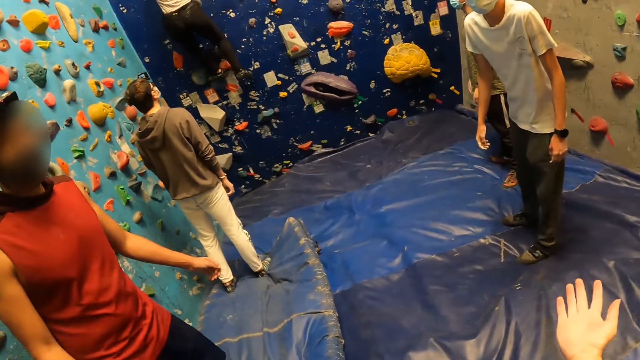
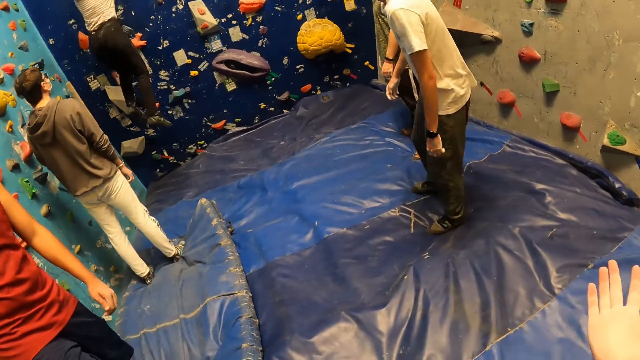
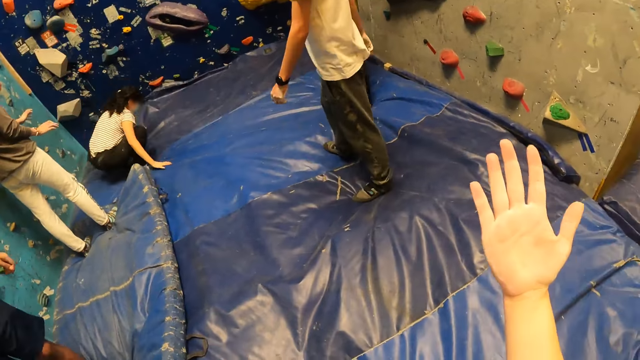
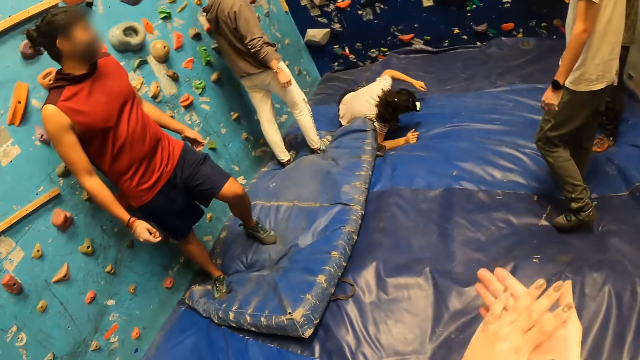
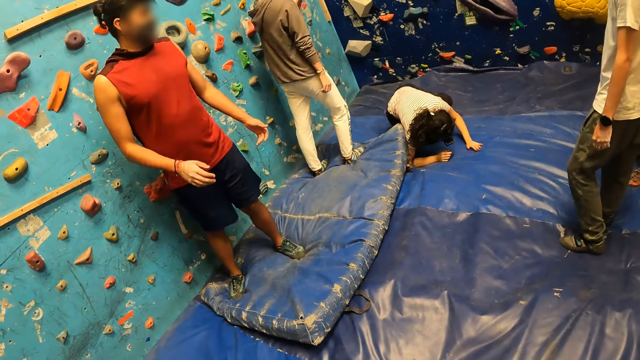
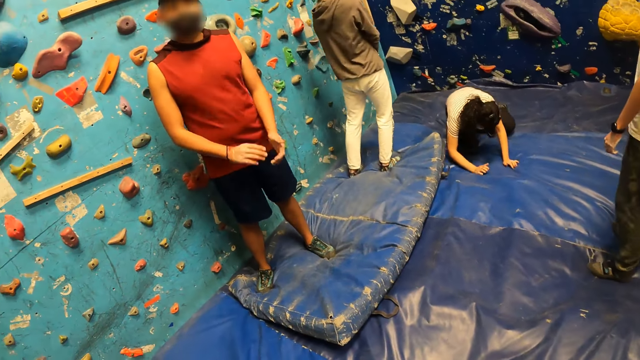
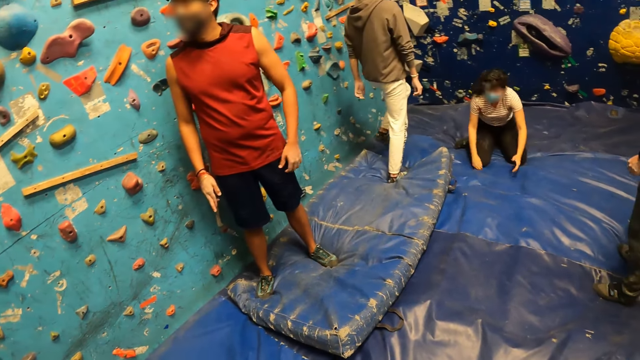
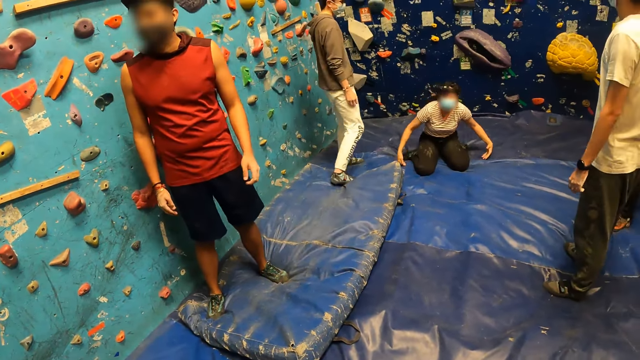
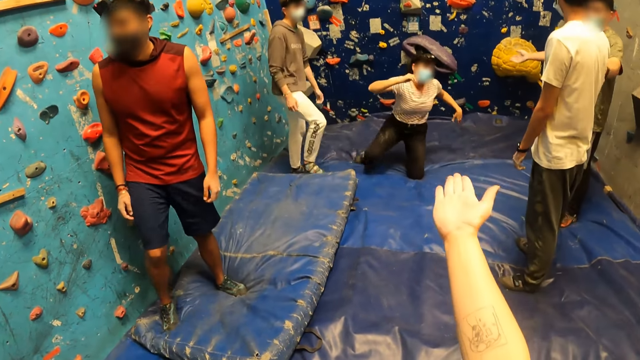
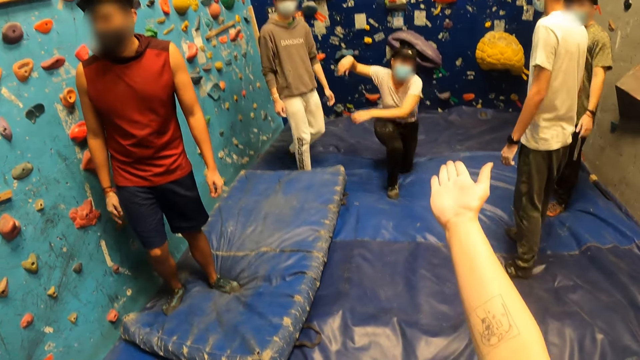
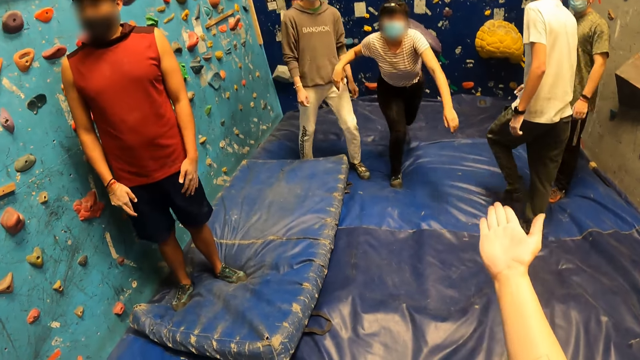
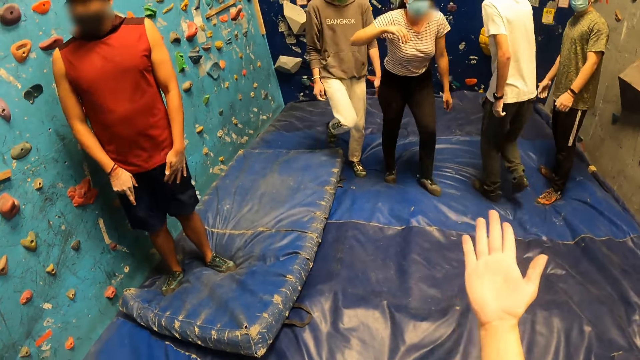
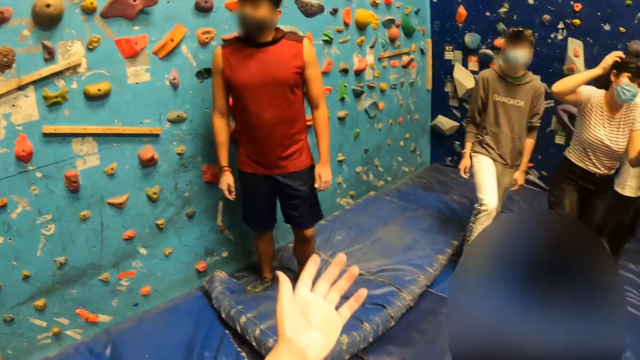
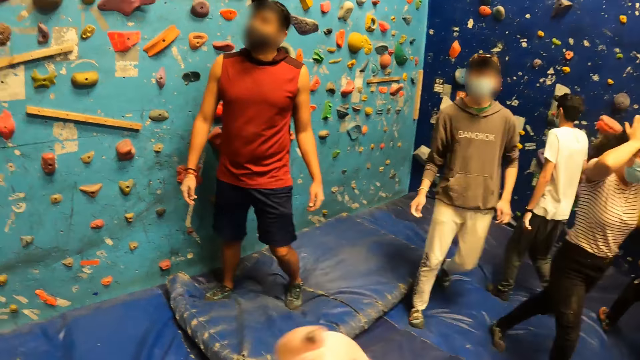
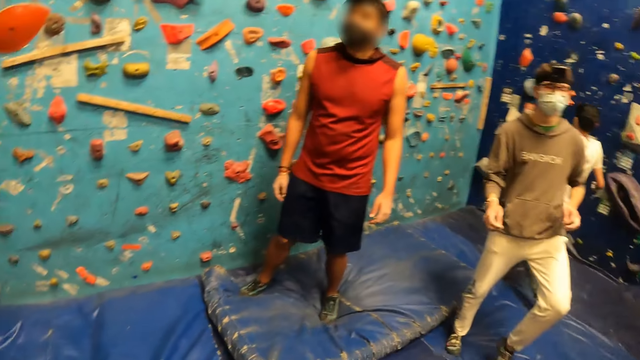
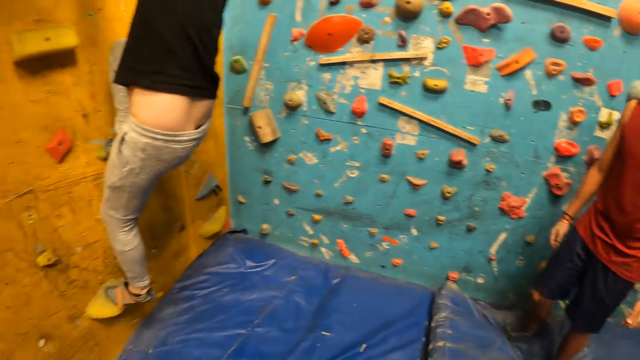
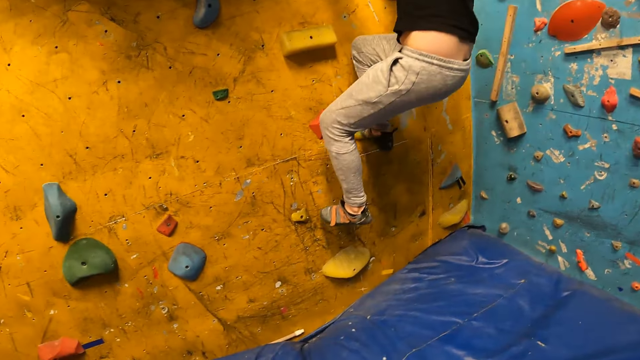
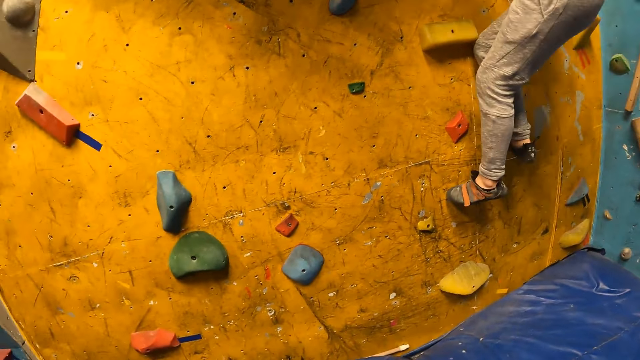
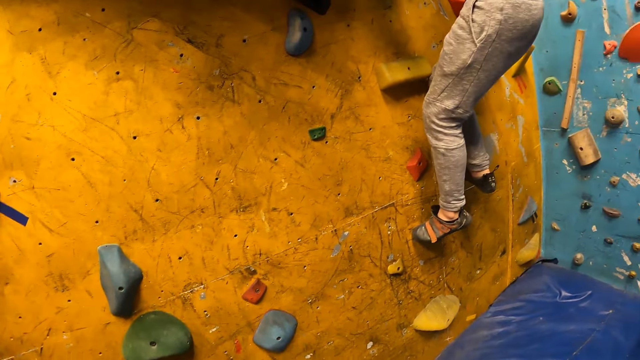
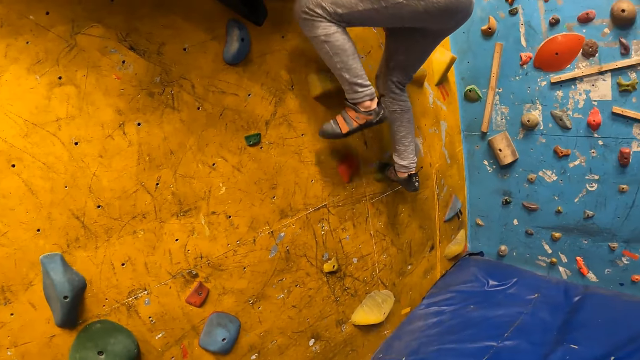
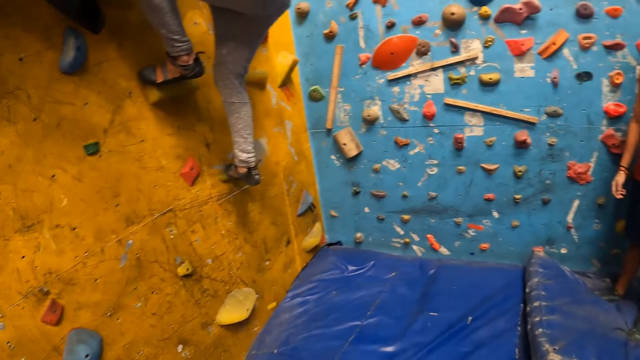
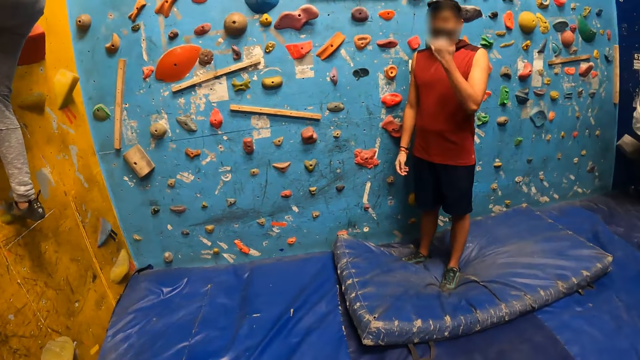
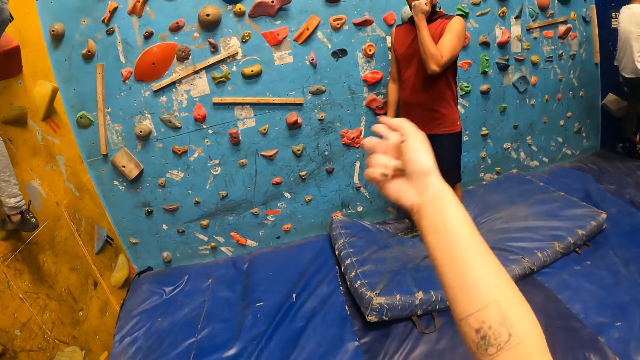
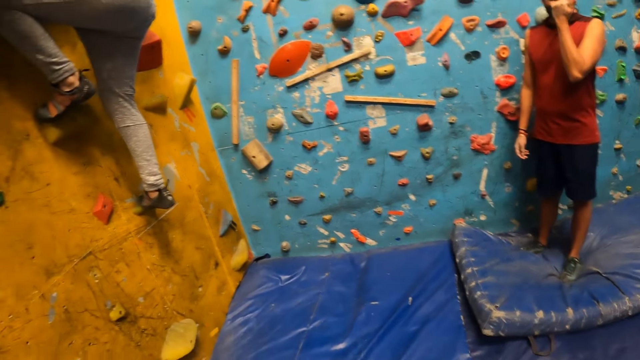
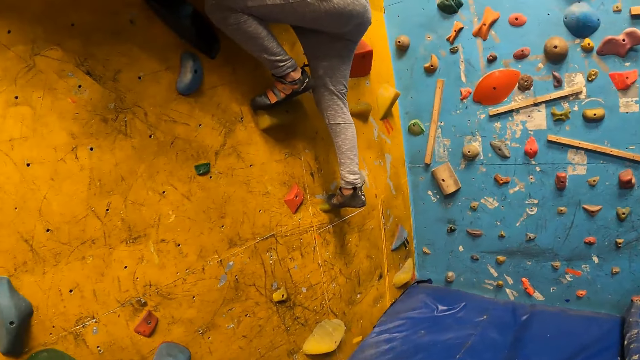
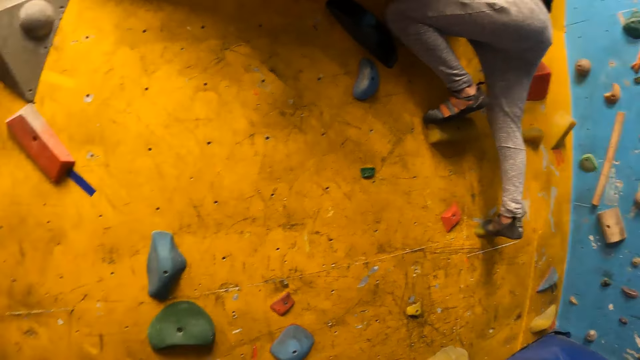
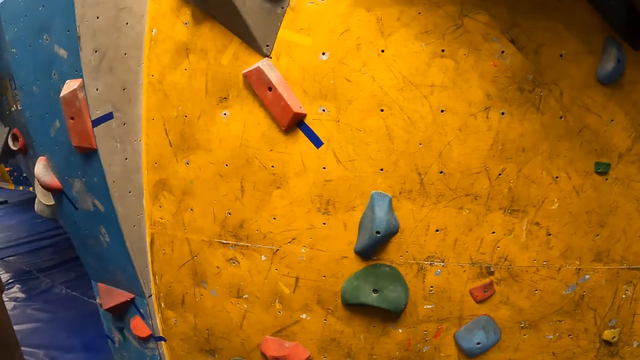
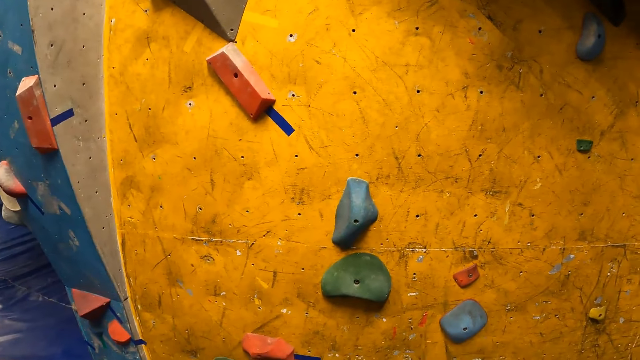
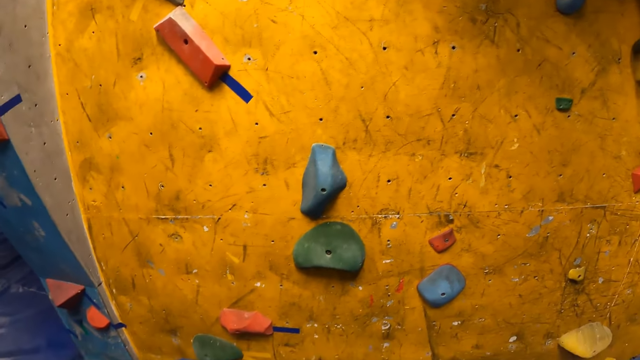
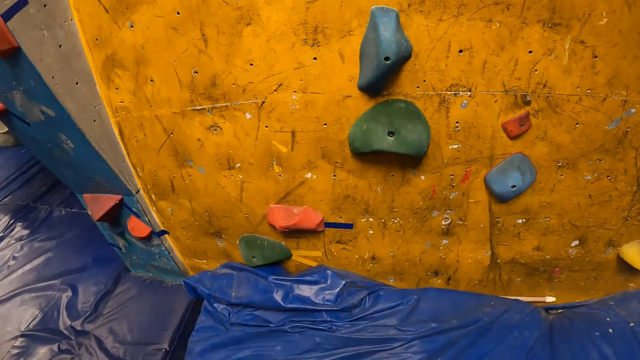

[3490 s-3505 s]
A woman jumps down from the bouldering wall. The camera wearer claps her hands. A man claps his hands. The woman gets up from the floor. The camera wearer points at the woman. The man touches his legs with both hands. The woman puts her hands on her head. Another man climbs the bouldering wall. The camera wearer looks at a man. The first man touches his face with his left hand. The camera wearer moves her hand.

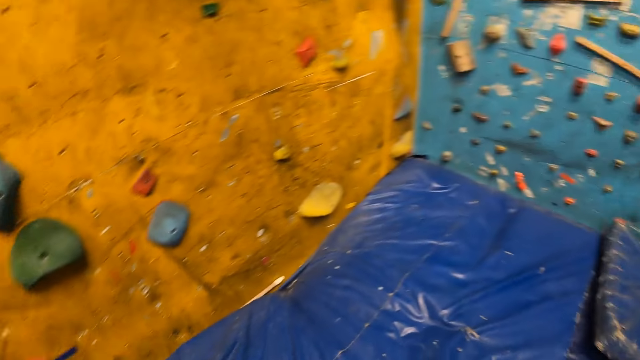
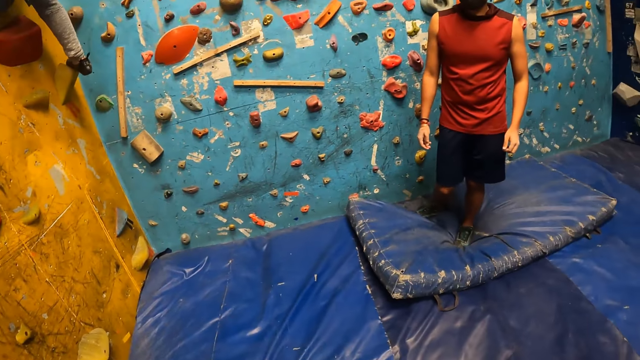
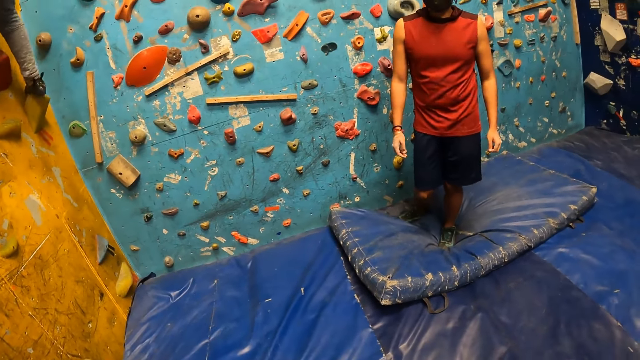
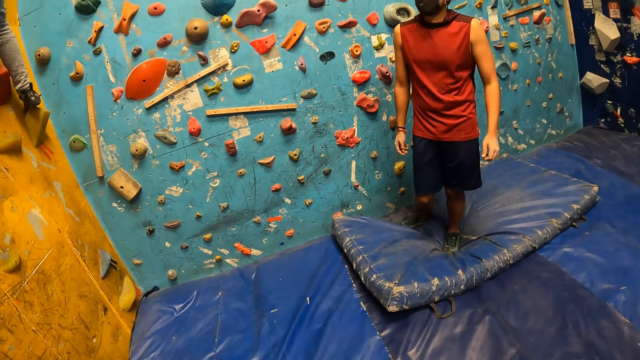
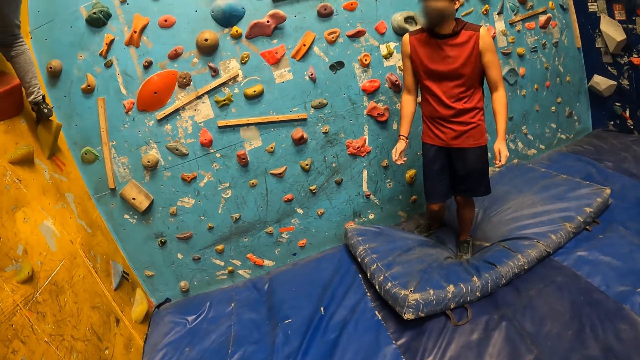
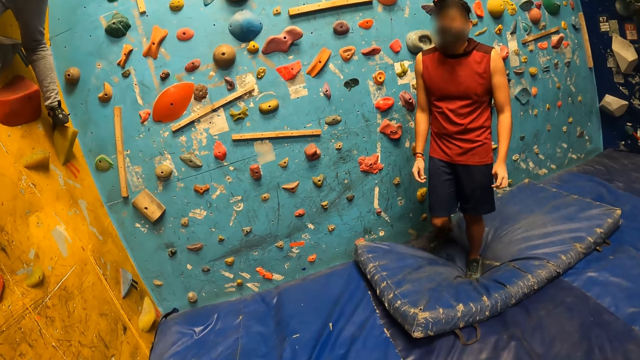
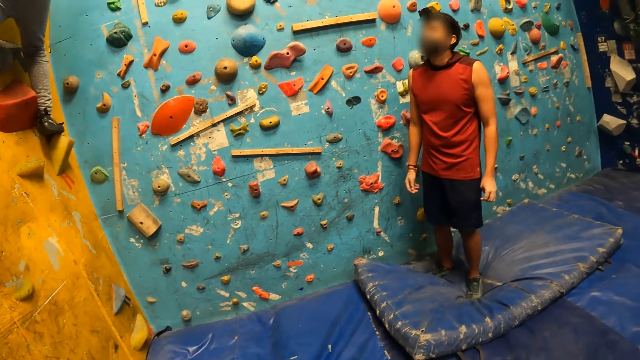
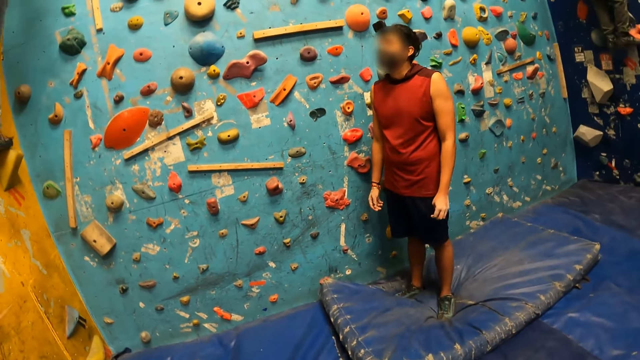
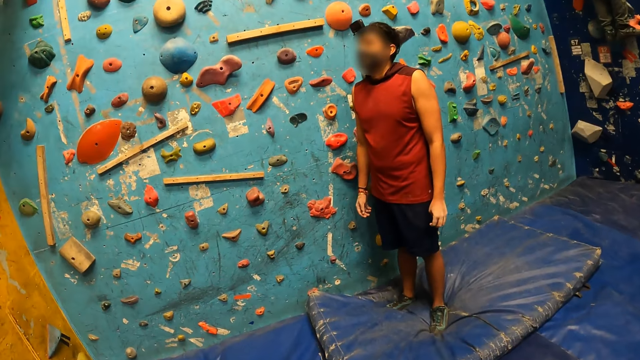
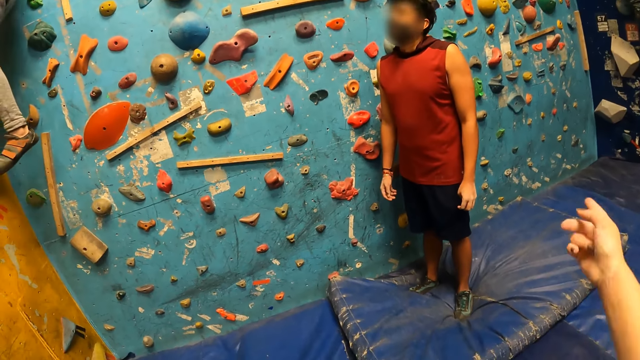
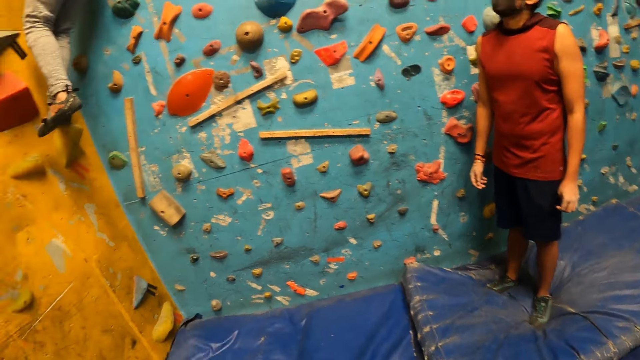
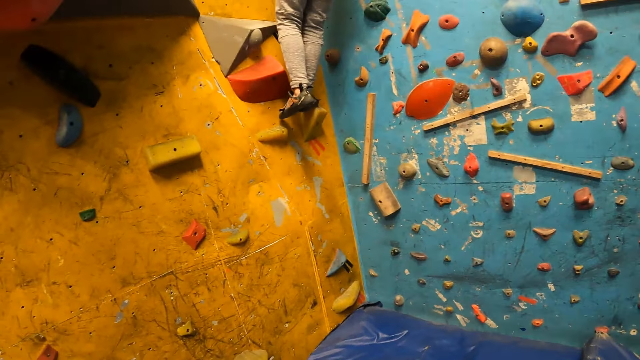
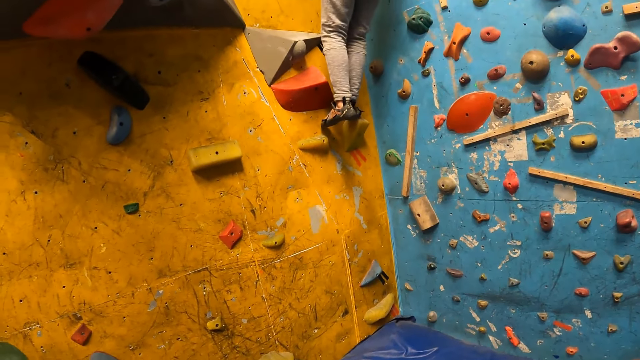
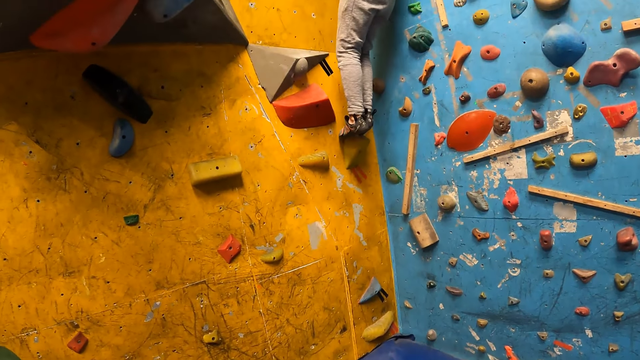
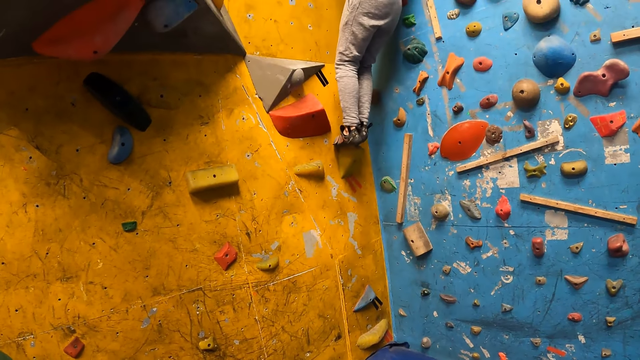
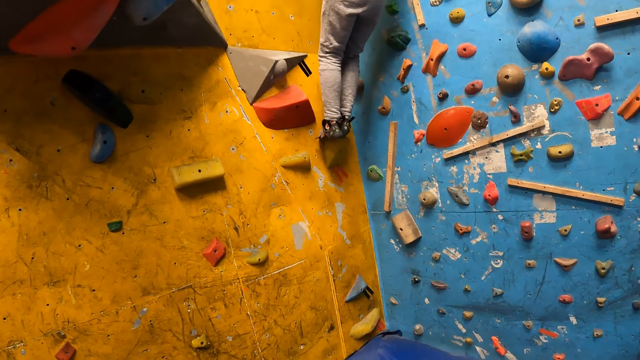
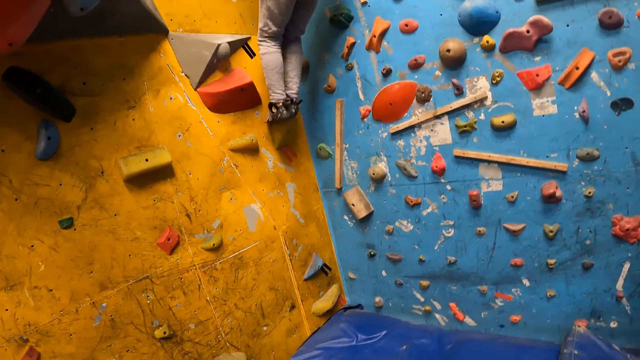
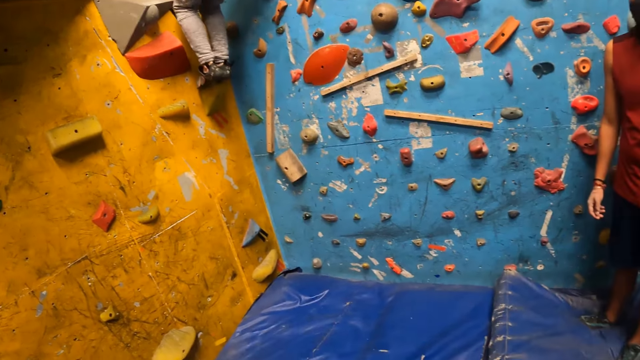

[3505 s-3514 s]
The camera wearer looks at a man. They look at another man.
